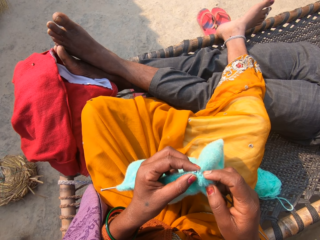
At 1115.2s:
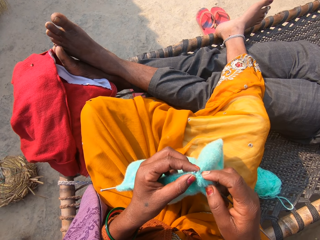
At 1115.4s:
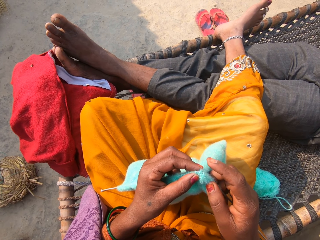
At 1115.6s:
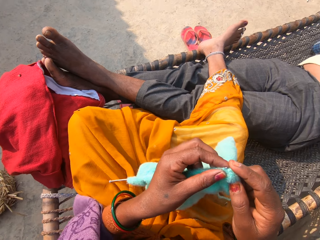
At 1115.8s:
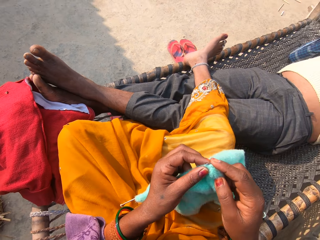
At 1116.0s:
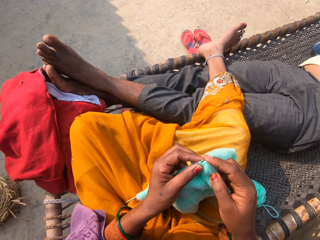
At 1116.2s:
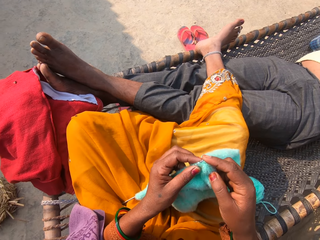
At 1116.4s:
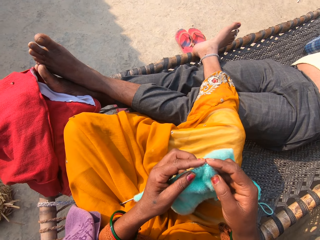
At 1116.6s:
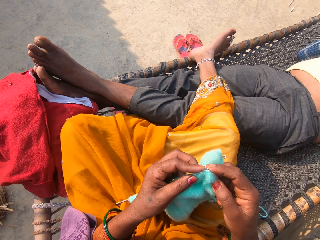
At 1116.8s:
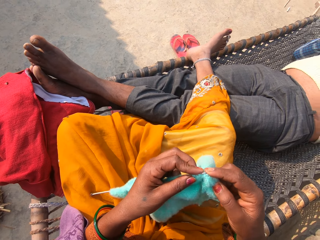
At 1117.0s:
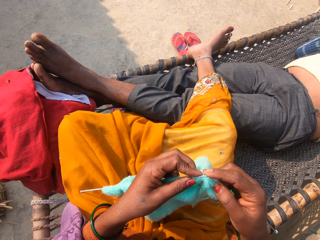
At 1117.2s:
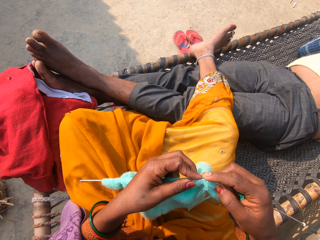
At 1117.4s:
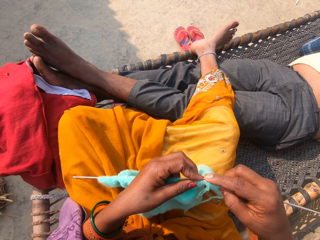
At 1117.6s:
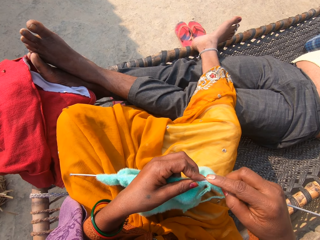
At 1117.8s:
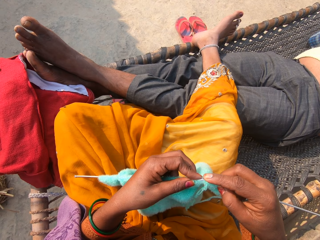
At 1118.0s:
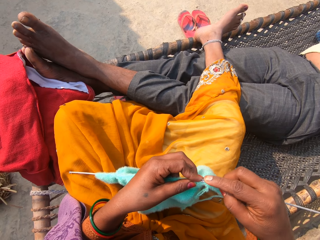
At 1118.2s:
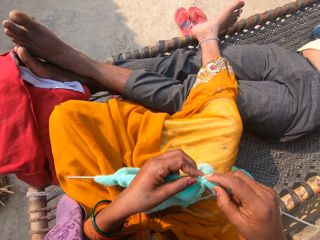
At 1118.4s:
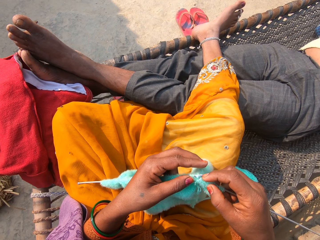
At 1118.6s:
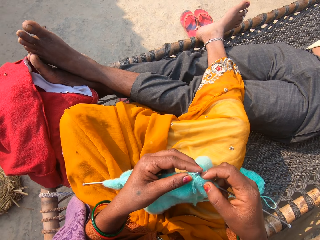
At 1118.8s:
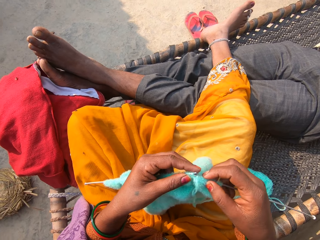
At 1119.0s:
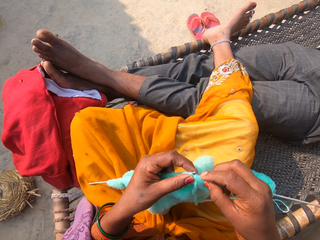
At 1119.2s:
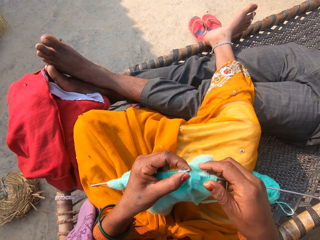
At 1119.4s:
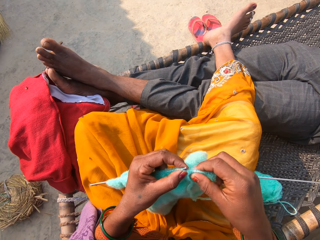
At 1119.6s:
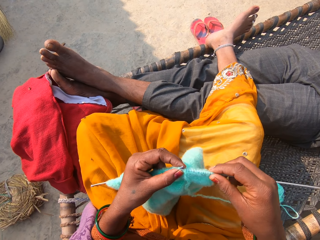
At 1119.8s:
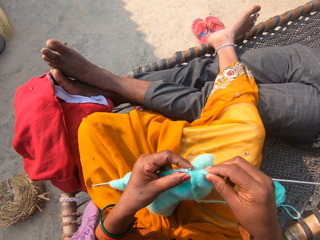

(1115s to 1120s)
The camera wearer adjusts the fabric.

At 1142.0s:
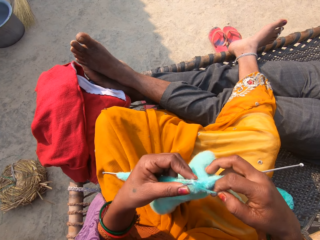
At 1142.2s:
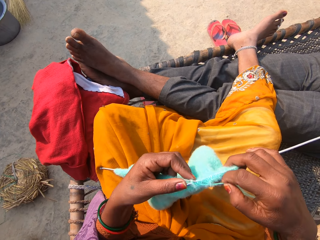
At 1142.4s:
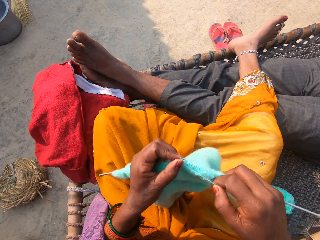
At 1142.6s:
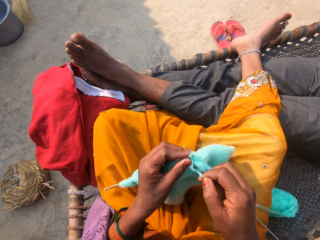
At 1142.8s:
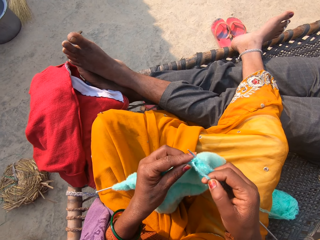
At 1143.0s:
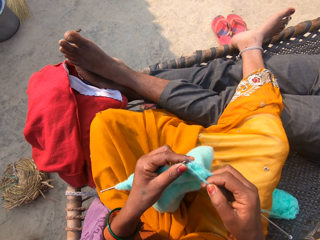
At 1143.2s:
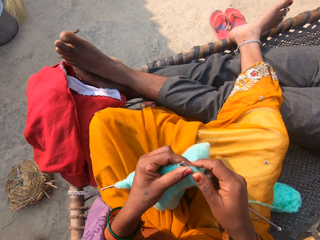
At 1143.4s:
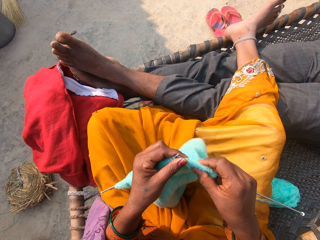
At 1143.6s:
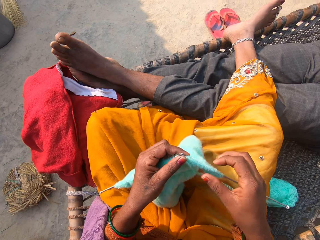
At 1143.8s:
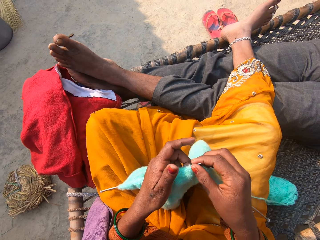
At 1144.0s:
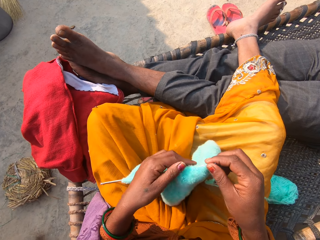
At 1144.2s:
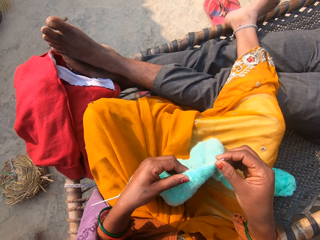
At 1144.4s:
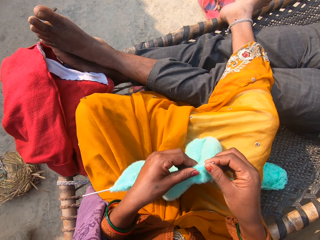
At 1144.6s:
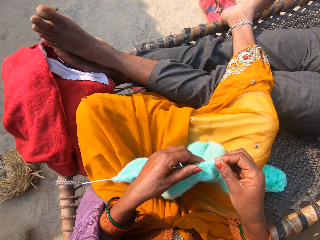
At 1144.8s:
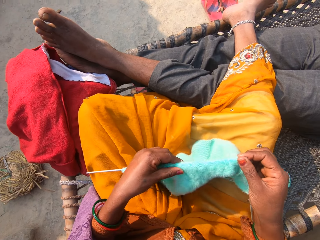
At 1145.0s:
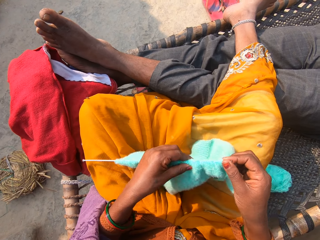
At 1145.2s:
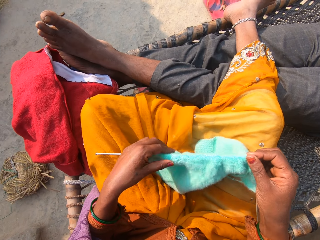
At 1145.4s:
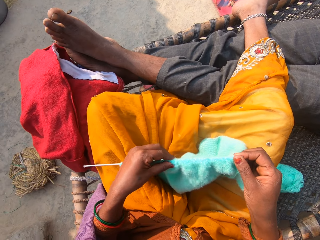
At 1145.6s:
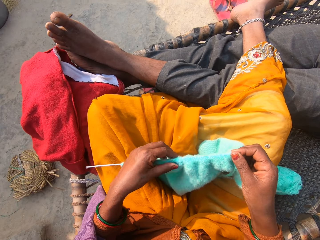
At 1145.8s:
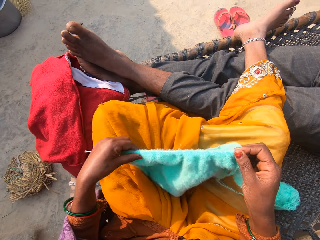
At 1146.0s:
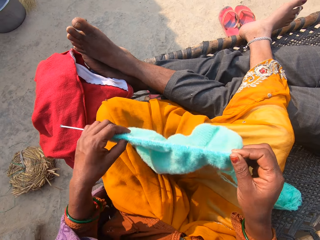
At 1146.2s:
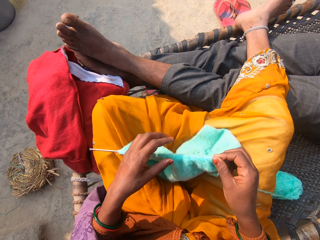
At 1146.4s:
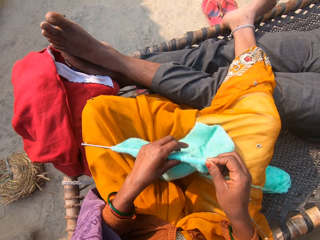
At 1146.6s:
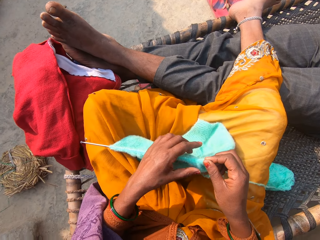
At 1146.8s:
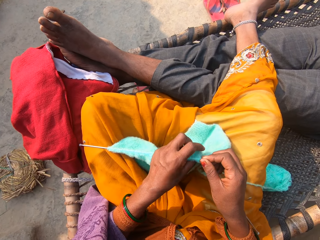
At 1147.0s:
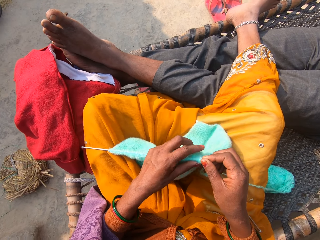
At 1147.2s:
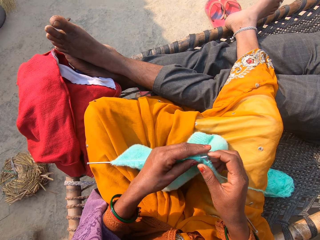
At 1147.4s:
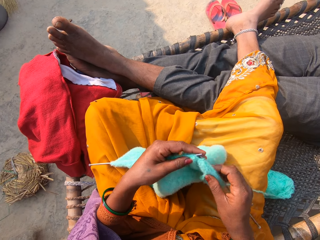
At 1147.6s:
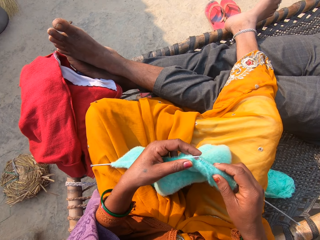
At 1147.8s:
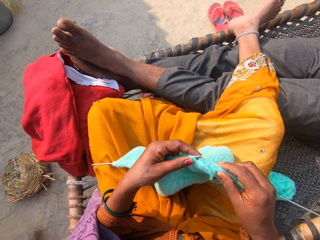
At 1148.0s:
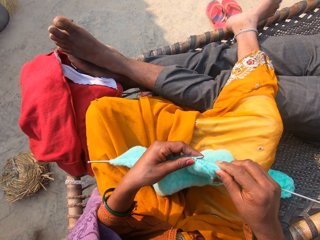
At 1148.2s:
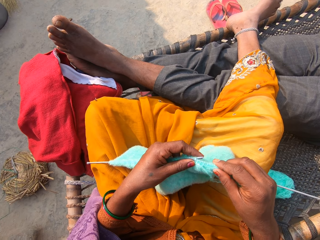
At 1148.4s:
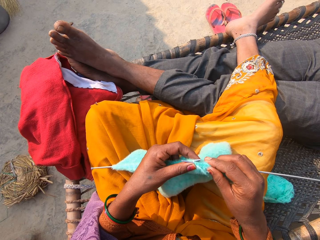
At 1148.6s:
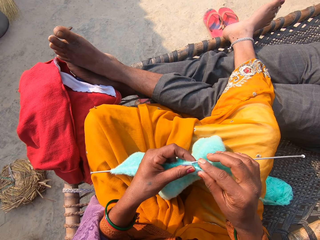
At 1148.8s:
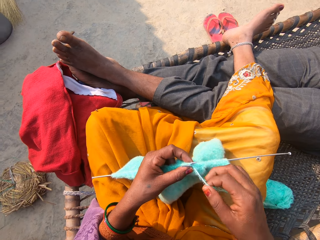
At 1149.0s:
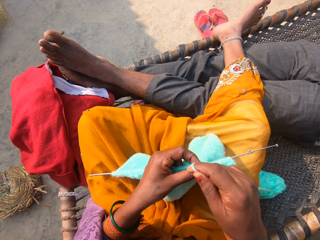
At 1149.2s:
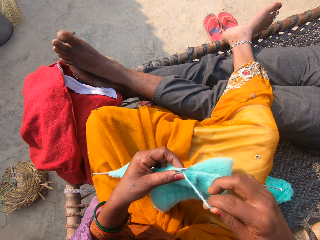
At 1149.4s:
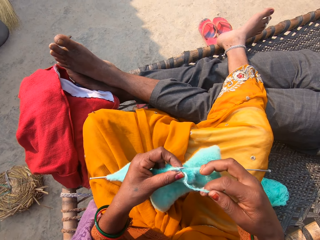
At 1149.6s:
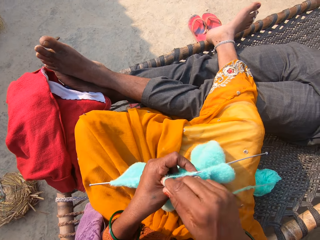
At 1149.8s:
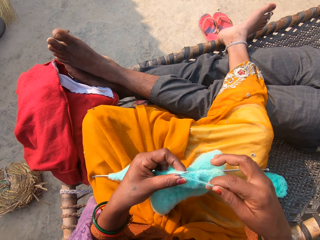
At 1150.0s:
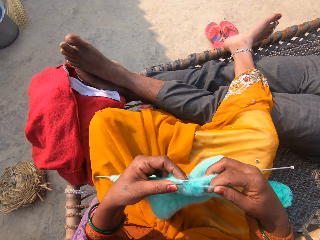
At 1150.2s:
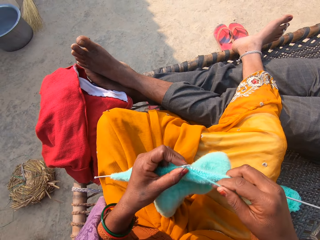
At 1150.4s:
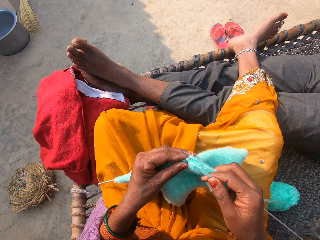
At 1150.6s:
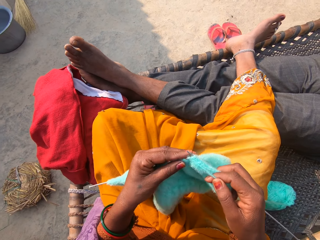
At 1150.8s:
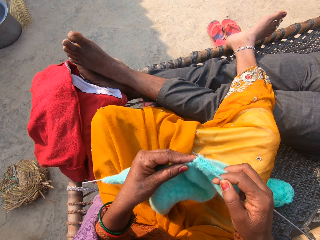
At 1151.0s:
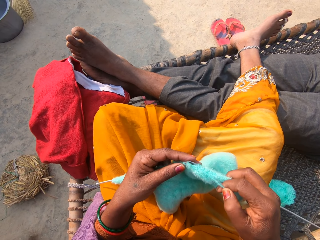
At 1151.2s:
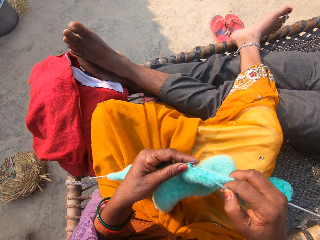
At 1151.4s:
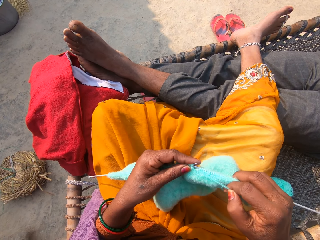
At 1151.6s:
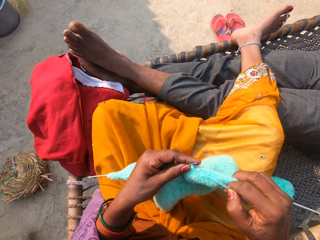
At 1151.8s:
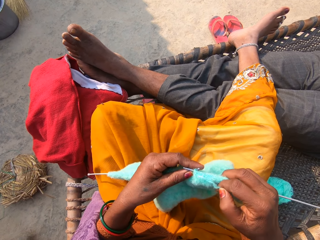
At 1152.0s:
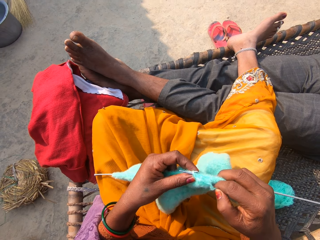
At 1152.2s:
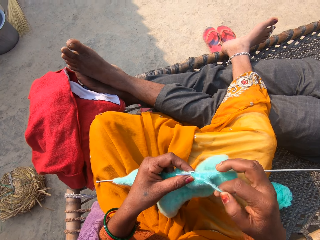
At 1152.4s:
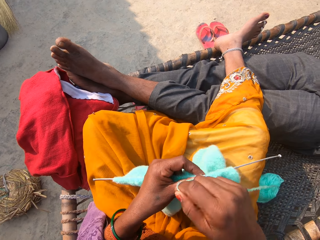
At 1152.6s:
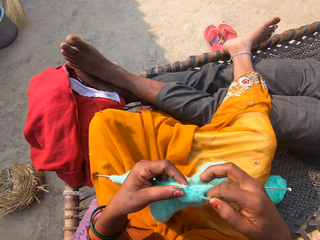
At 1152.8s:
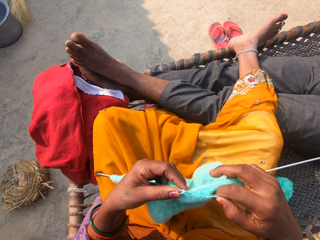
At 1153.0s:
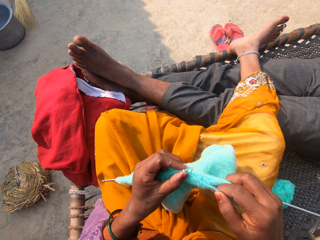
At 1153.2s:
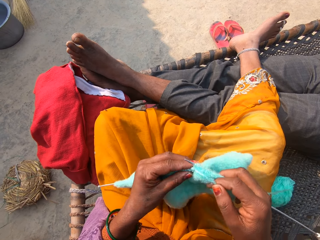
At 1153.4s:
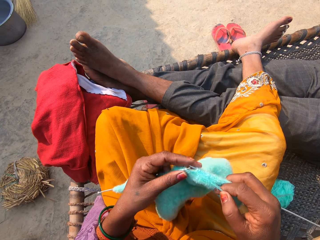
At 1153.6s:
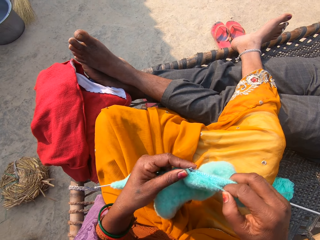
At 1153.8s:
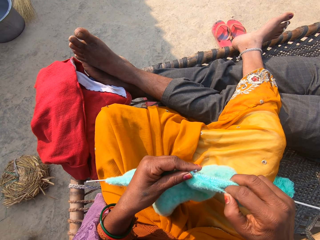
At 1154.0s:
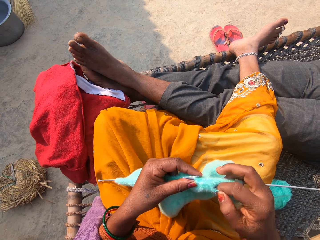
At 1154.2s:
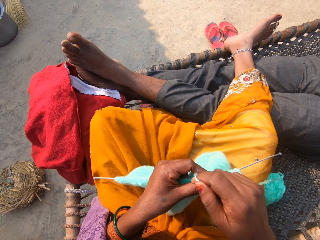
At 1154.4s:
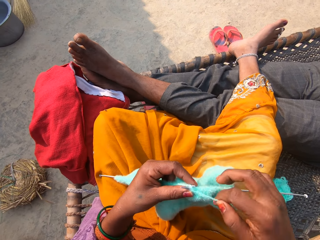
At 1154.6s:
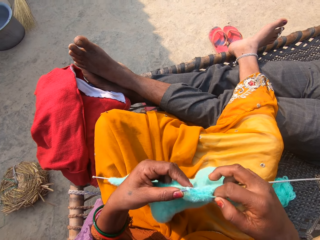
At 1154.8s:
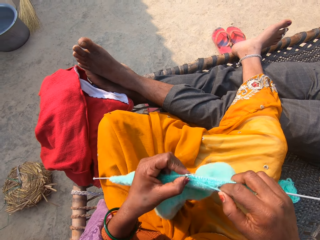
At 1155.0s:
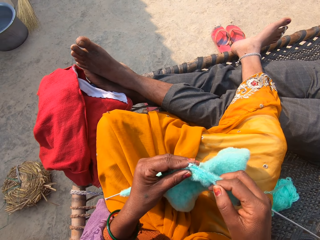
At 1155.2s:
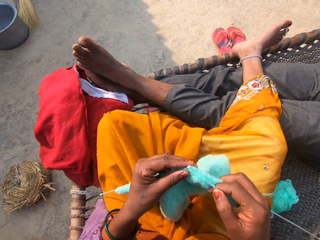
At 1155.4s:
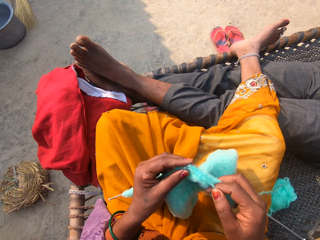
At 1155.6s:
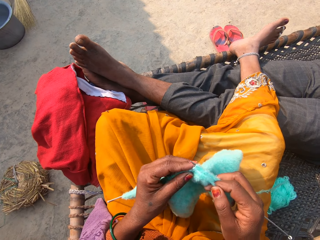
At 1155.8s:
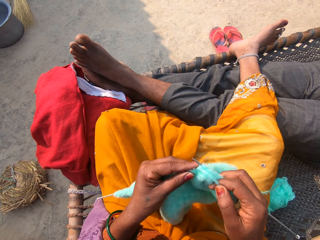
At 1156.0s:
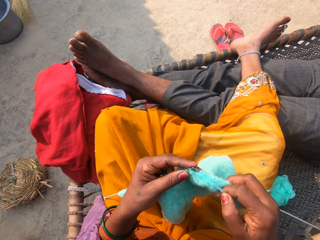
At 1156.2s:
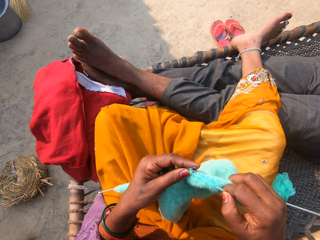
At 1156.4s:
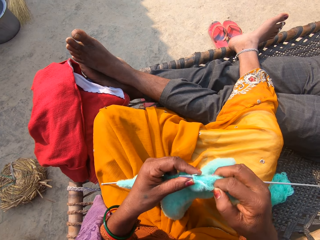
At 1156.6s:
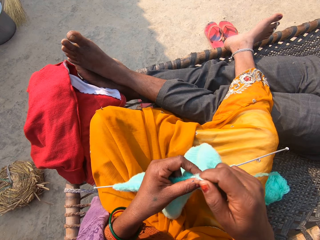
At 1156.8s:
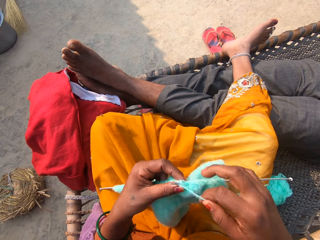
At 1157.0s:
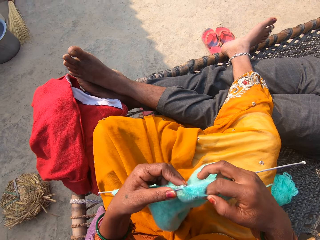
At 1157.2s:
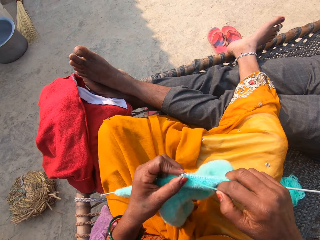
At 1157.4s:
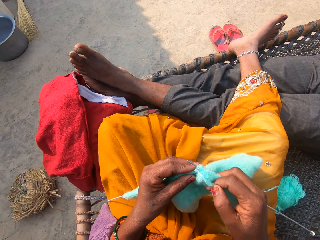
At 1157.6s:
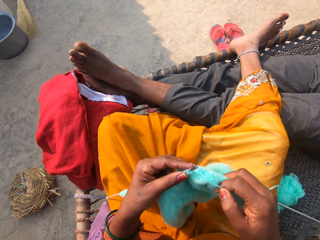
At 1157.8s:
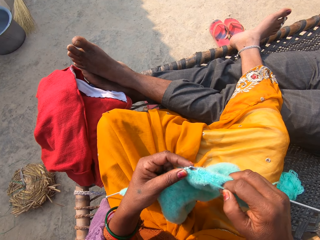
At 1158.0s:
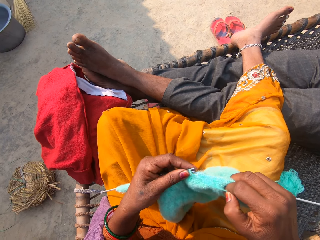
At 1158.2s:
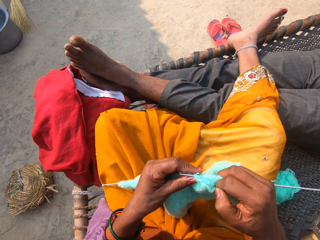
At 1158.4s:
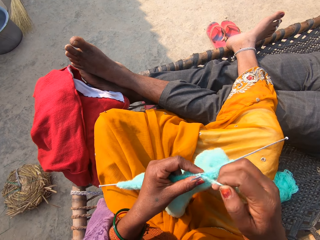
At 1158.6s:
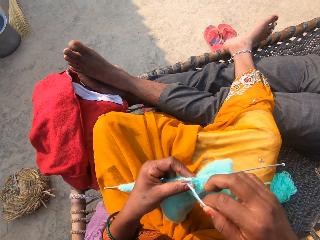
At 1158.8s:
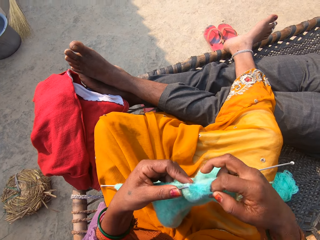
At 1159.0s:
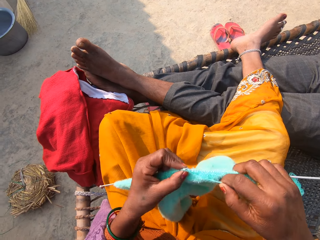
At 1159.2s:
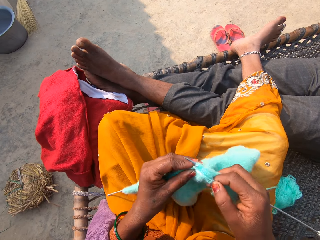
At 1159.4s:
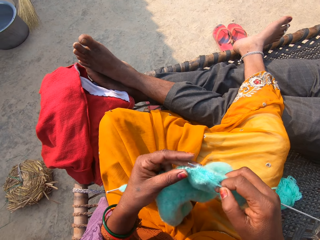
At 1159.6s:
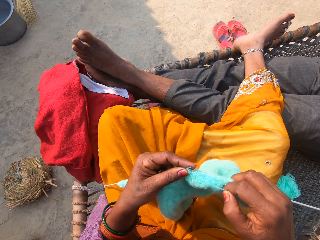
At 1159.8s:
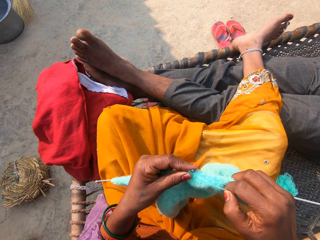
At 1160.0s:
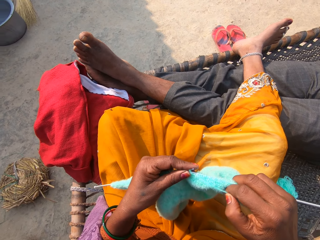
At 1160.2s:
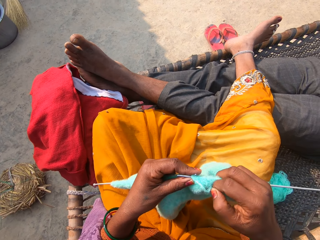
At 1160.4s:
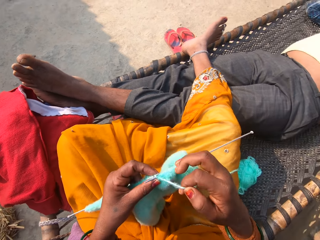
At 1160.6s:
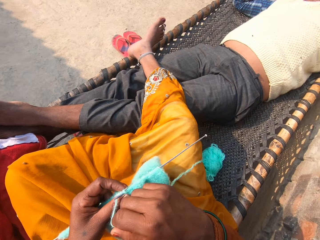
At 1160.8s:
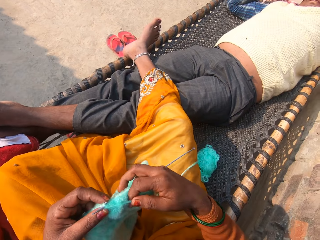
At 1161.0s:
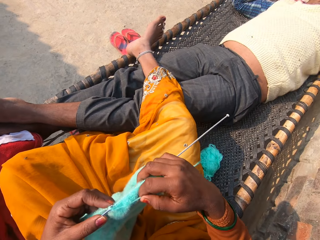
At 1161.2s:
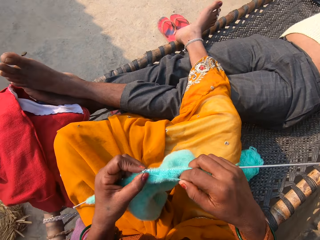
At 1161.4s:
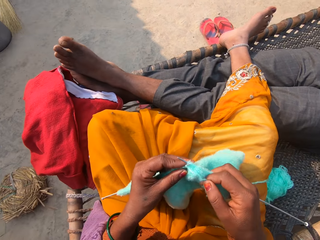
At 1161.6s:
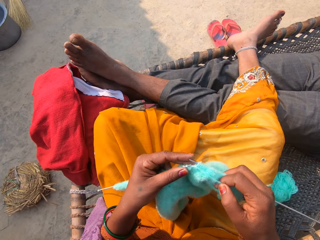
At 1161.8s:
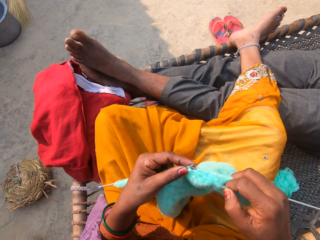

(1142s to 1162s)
The camera wearer adjusts the shawl on the knitting-needle in her hands with her right hand. She adjusts the shawl on the knitting-needle in her hands with her left hand. She knits the yarn with the knitting-needles in her hands. She converses with the man and the woman. She turns around.
